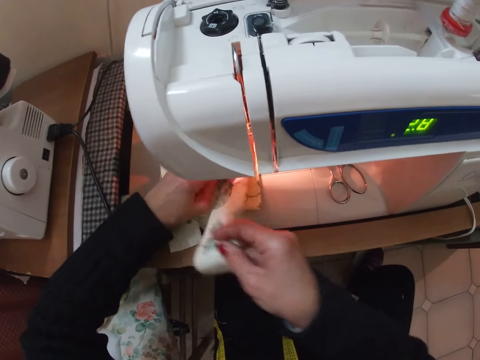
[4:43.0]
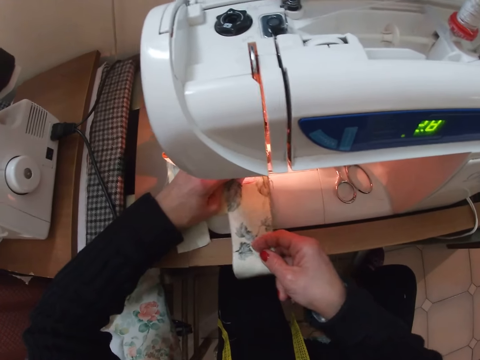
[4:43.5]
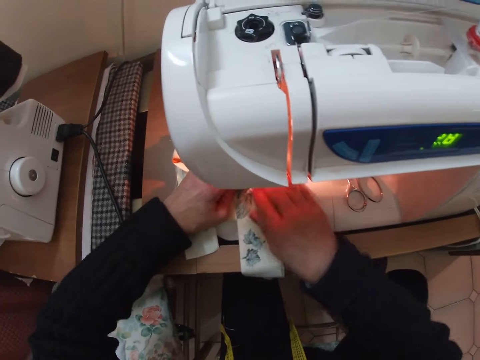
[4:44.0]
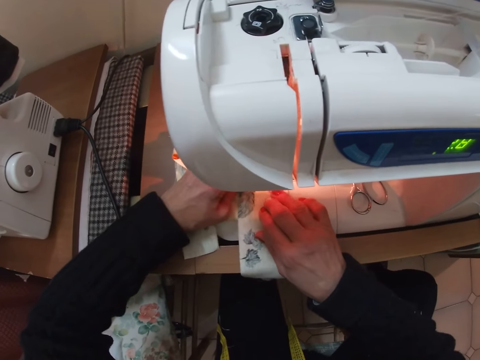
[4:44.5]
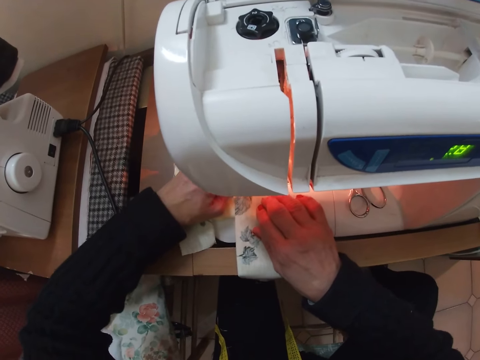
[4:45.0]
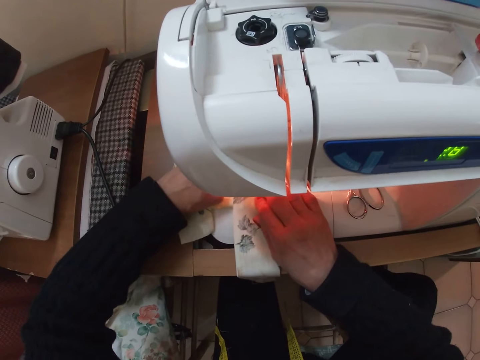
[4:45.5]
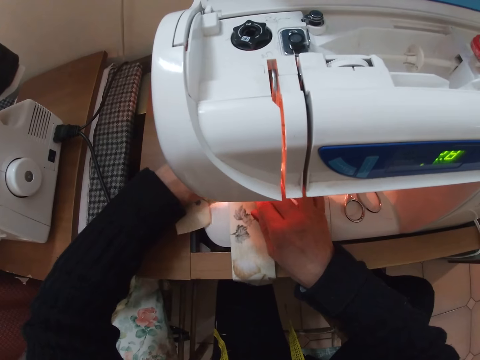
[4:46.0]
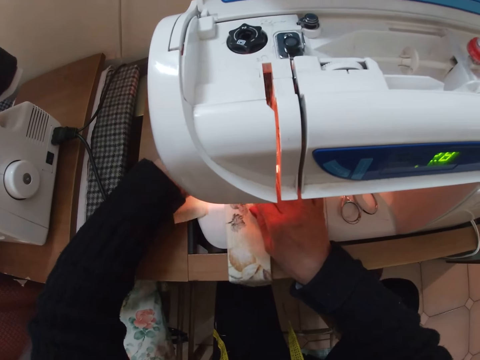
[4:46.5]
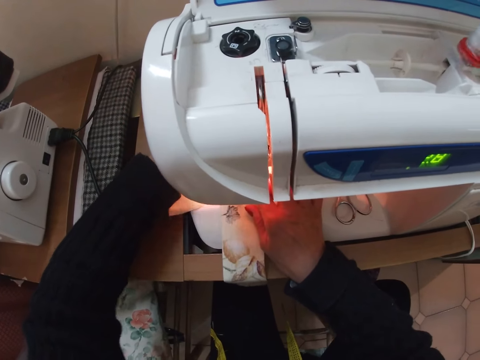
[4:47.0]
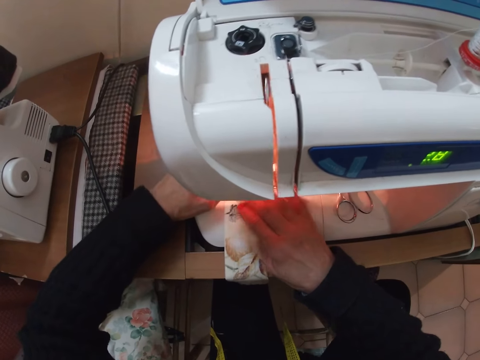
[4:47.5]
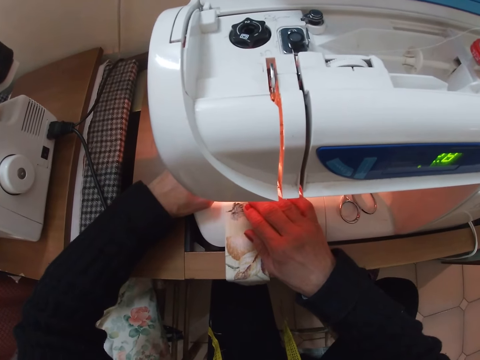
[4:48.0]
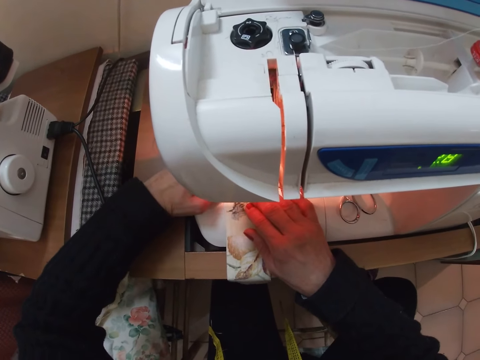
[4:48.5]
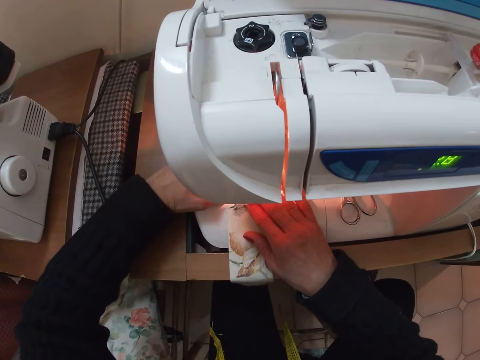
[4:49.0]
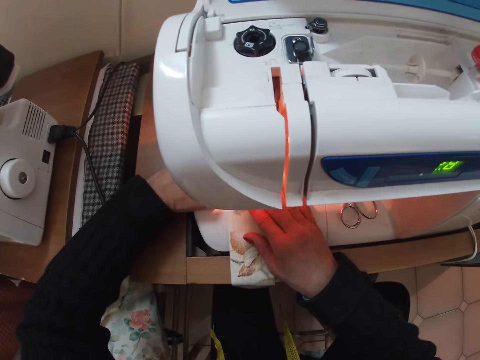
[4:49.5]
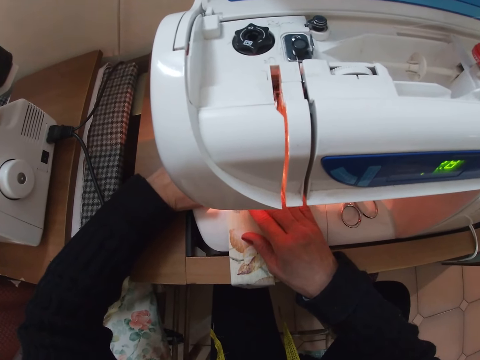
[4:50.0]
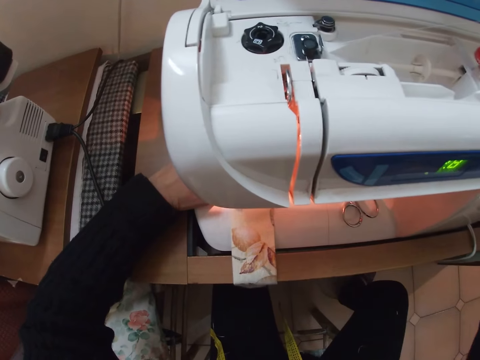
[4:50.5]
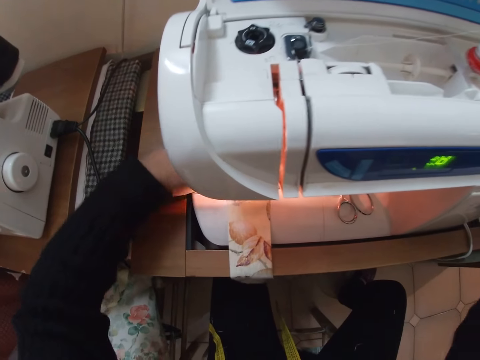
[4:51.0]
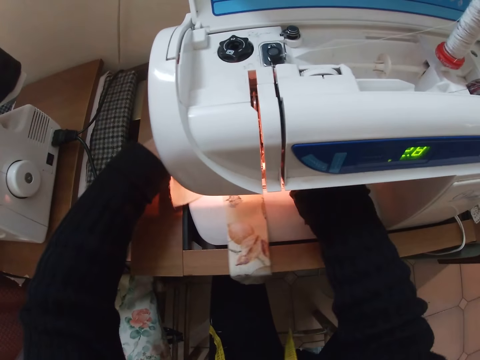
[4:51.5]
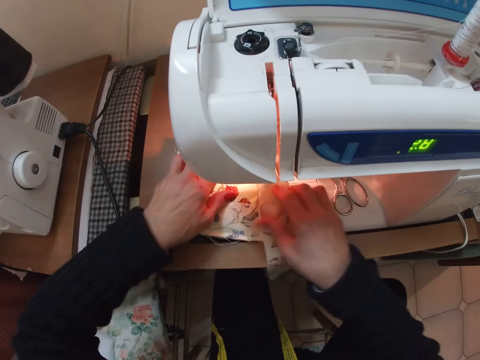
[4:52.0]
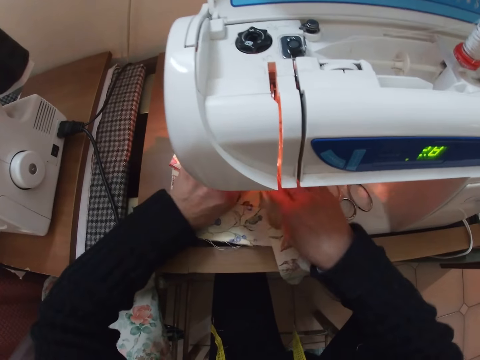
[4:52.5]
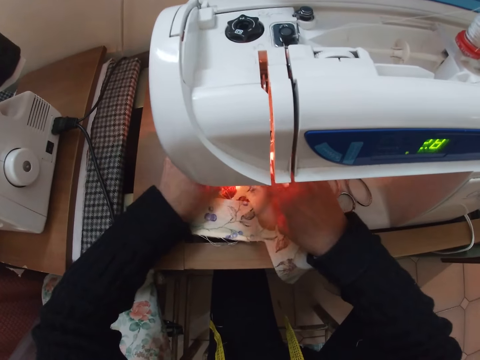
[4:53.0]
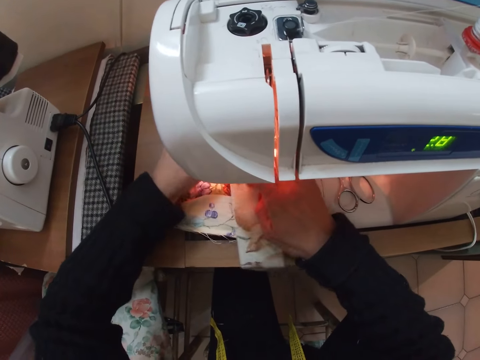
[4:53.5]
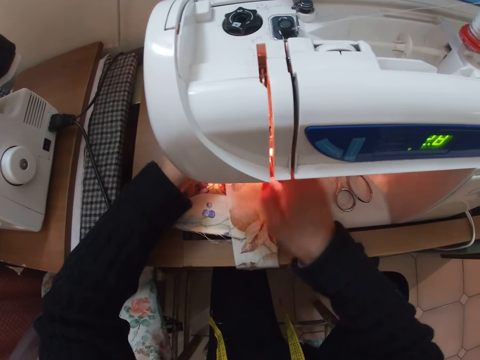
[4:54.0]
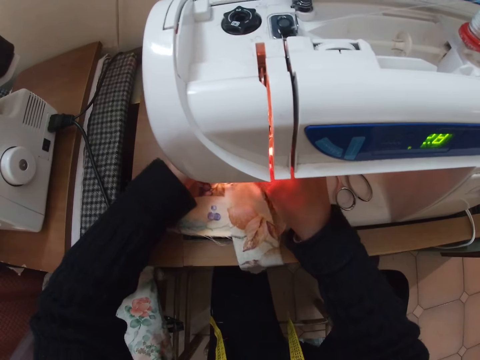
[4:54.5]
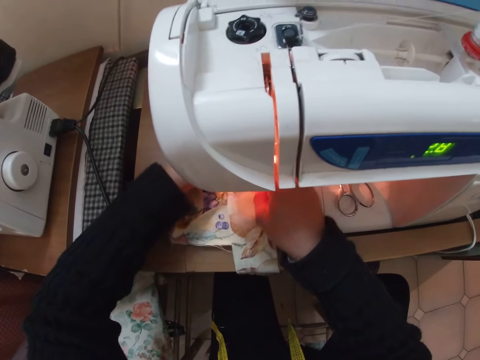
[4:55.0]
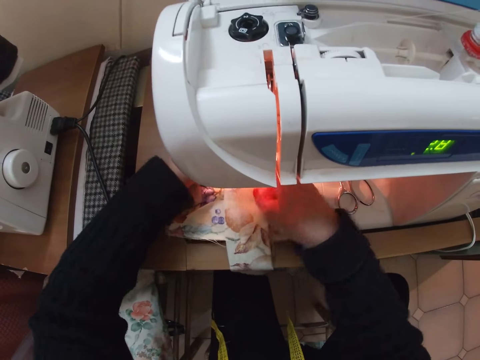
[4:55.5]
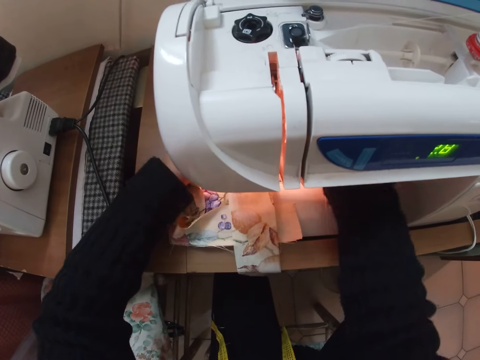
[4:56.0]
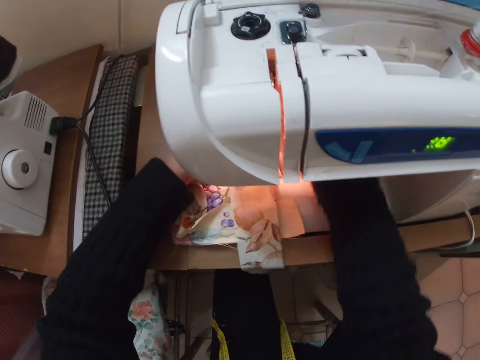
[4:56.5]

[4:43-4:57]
The camera wearer lifts her hand. She adjusts a part of the sewing machine with her right hand. She touches the balance wheel. She touches the piece of cloth. She adjusts the cloth on the sewing machine with both hands. She straightens the piece of cloth.

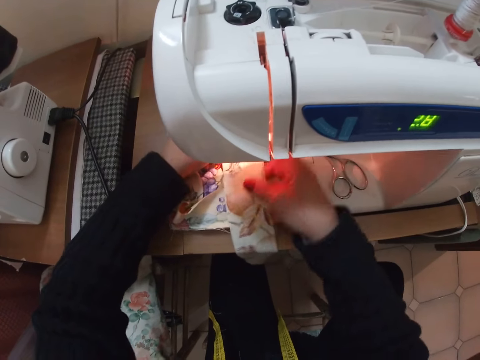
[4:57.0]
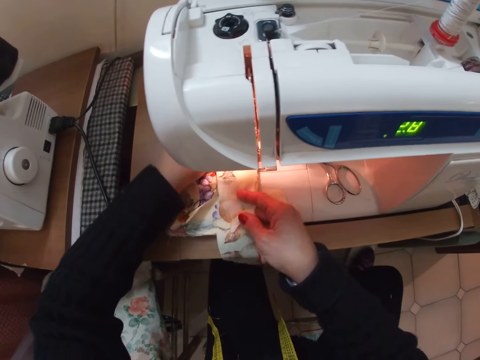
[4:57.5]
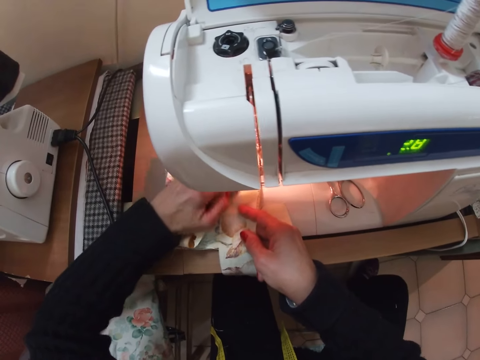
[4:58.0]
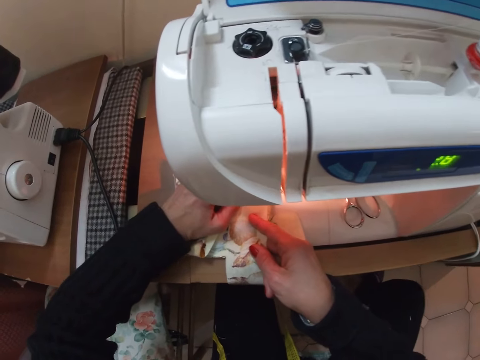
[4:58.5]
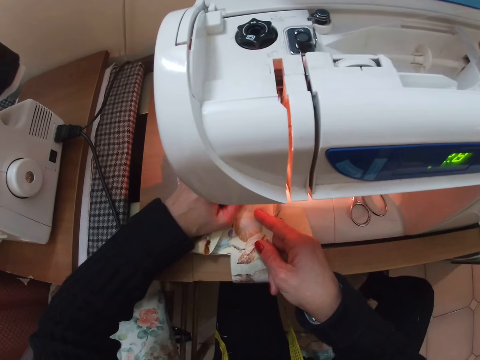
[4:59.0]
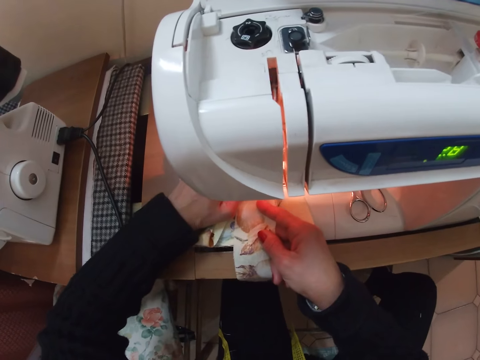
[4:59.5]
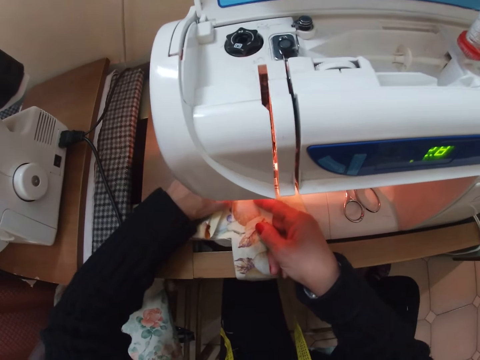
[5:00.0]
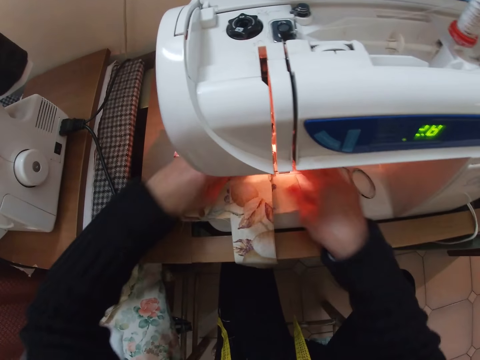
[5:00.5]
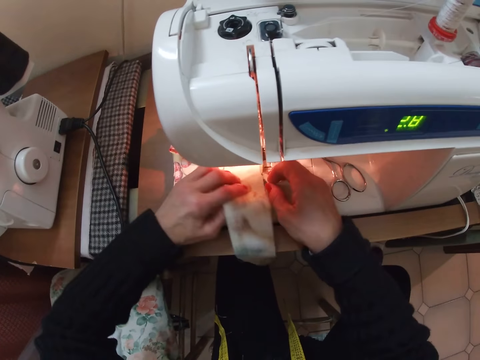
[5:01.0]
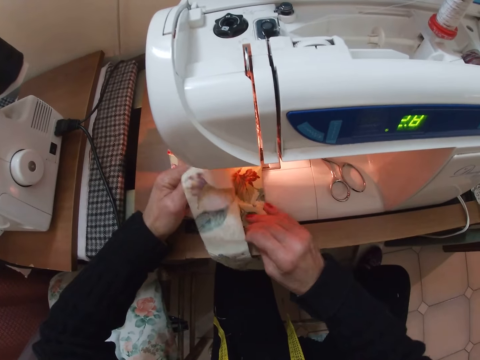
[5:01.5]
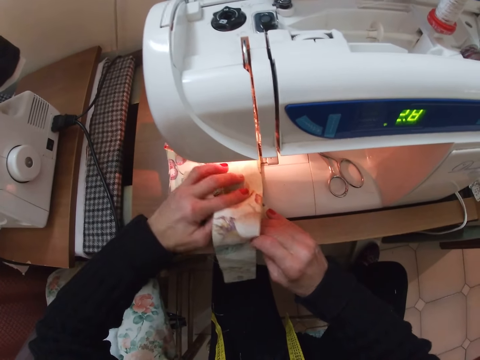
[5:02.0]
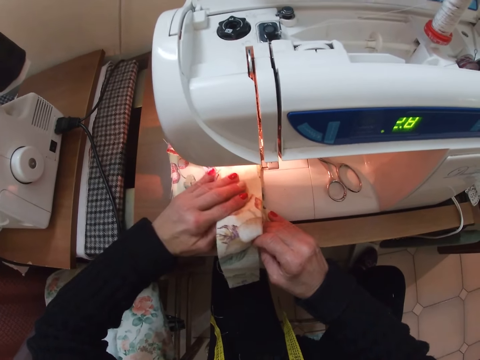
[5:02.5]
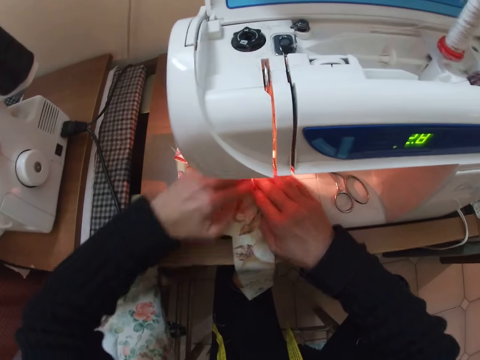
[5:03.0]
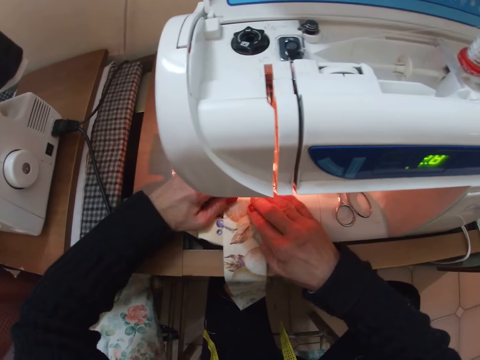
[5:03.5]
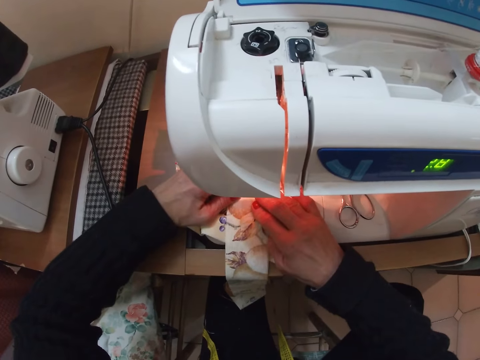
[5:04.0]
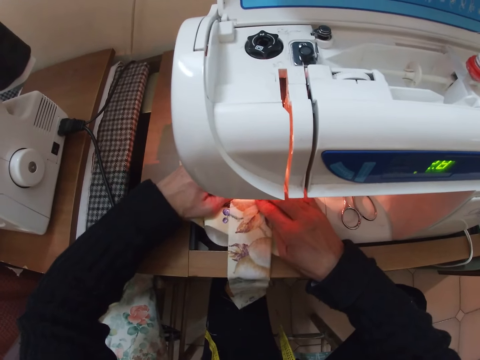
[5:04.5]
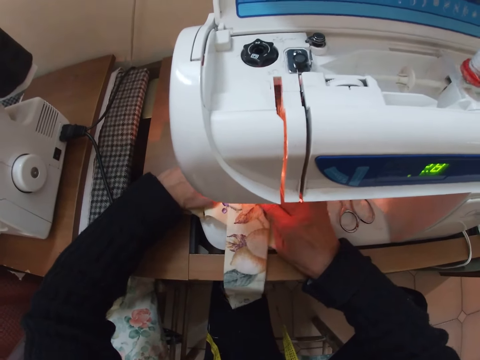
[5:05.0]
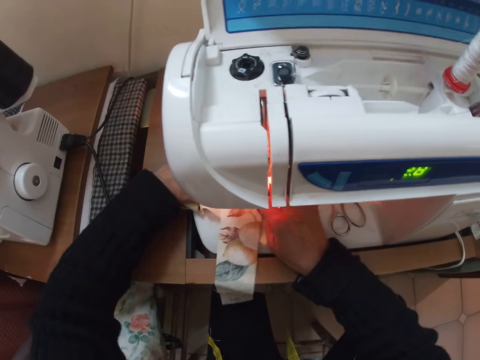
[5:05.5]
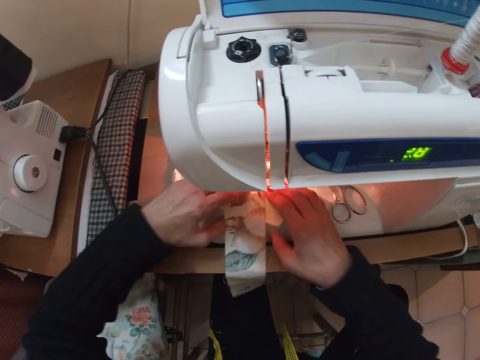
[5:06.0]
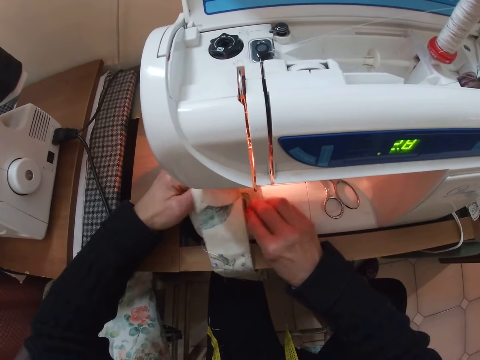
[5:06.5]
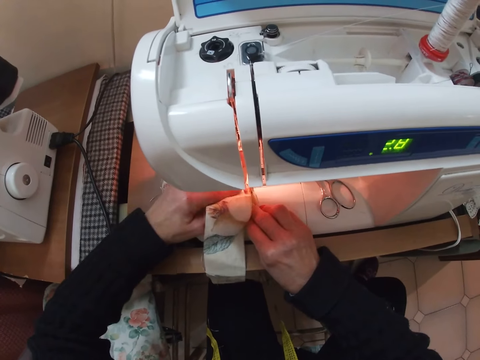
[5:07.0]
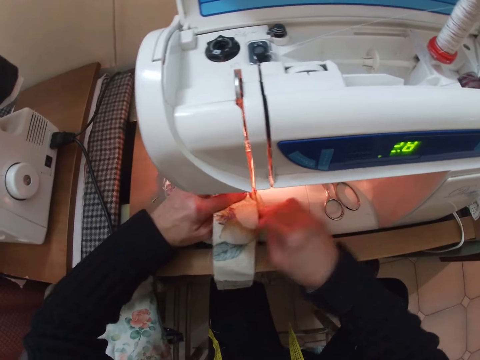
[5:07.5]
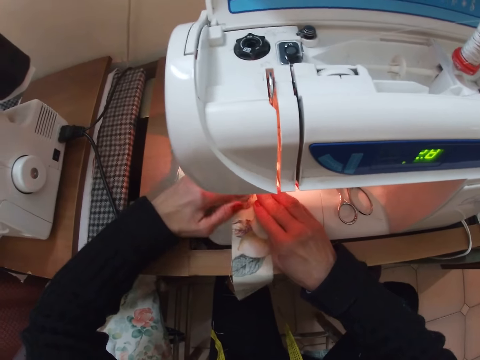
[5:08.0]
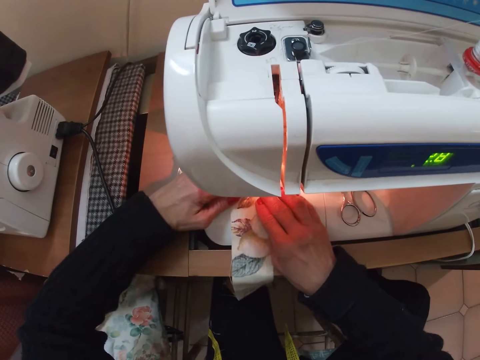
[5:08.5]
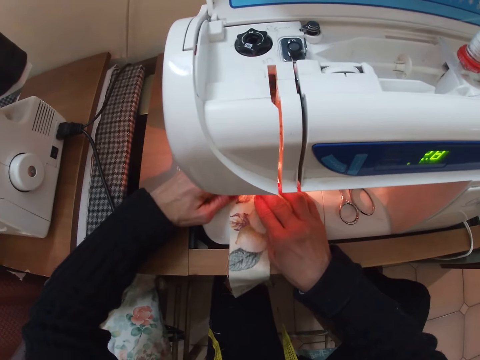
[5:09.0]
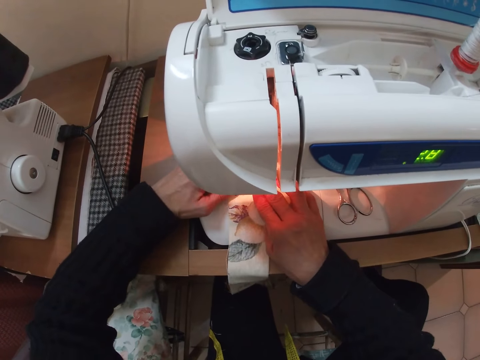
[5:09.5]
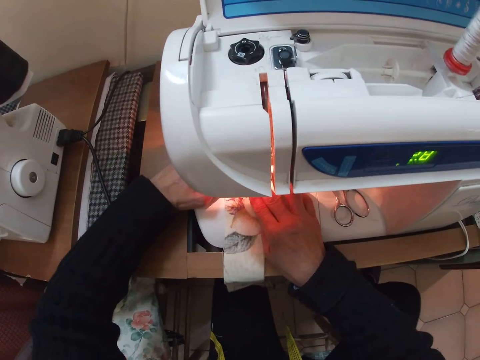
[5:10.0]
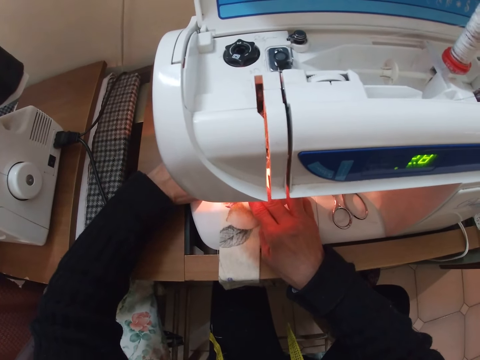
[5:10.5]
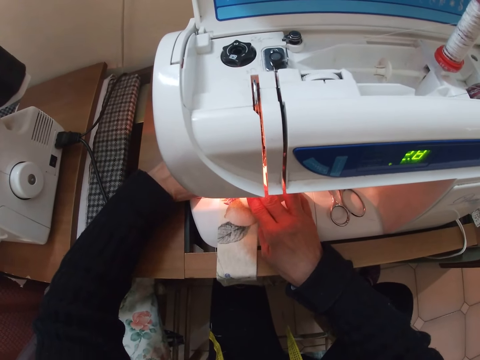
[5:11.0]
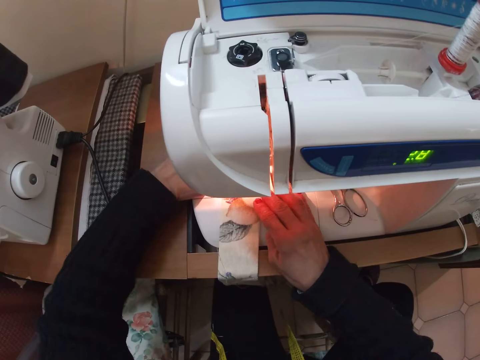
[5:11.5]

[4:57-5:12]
The camera wearer sews the piece of cloth with the sewing machine. They adjust the cloth on the sewing machine with both hands. They sew the piece of cloth with the sewing machine. They adjust the cloth on the sewing machine with both hands. They sew the piece of cloth with the sewing machine.
